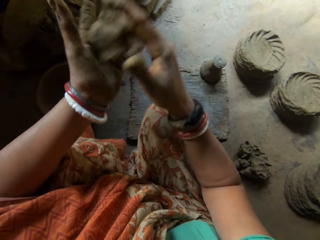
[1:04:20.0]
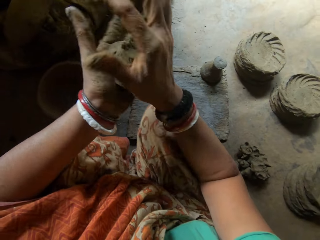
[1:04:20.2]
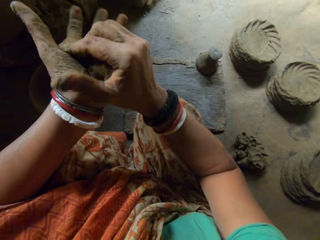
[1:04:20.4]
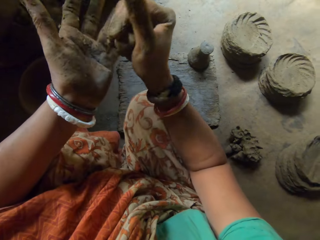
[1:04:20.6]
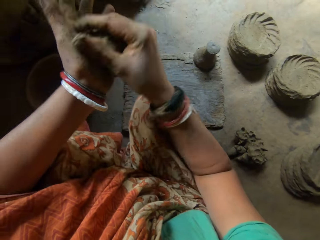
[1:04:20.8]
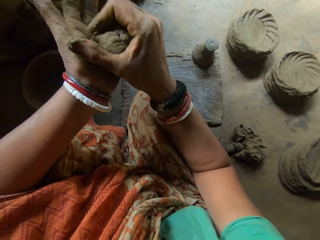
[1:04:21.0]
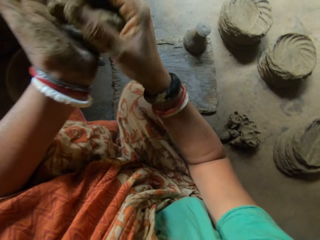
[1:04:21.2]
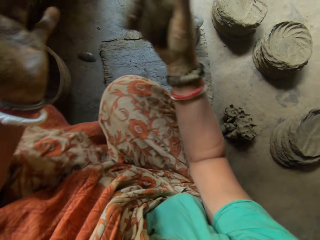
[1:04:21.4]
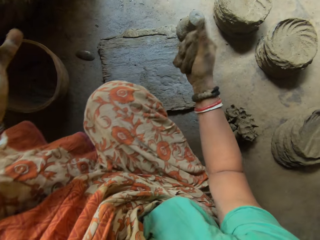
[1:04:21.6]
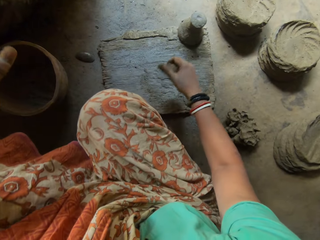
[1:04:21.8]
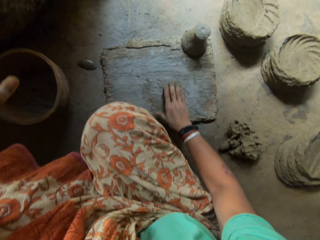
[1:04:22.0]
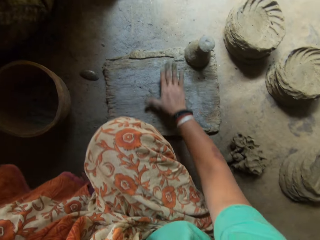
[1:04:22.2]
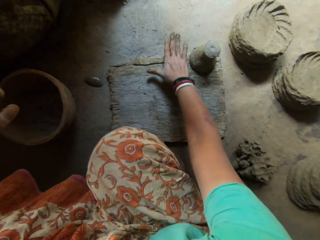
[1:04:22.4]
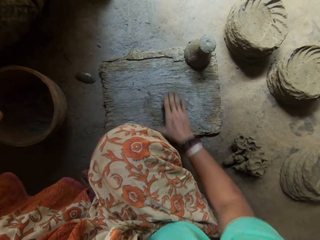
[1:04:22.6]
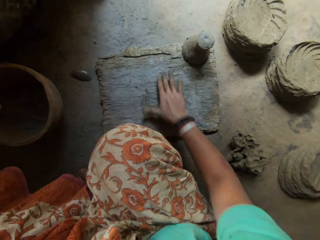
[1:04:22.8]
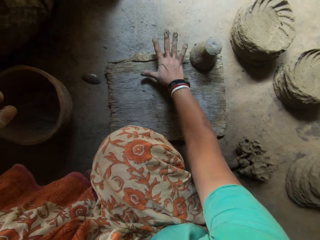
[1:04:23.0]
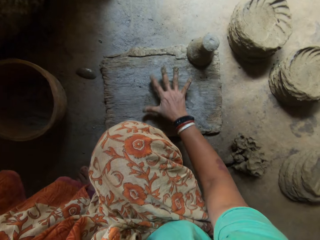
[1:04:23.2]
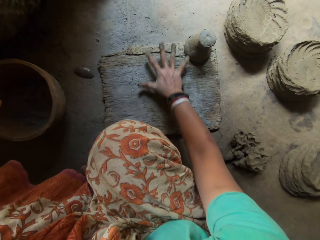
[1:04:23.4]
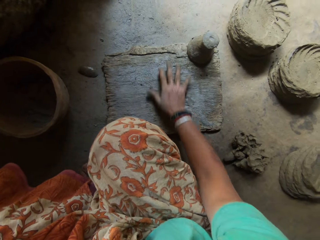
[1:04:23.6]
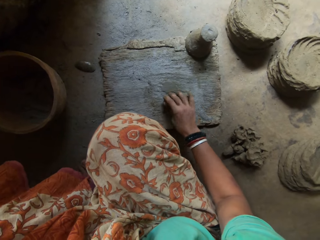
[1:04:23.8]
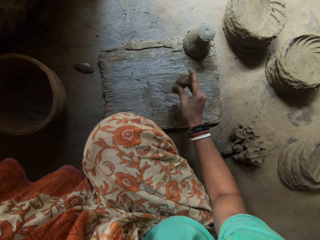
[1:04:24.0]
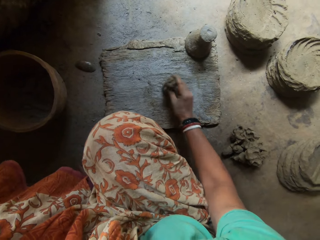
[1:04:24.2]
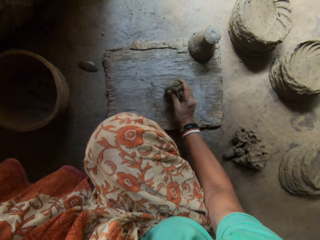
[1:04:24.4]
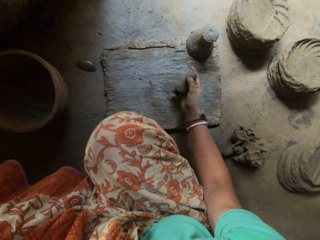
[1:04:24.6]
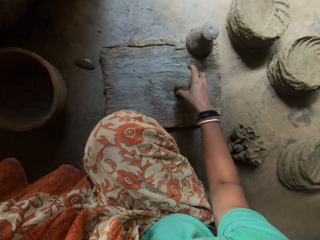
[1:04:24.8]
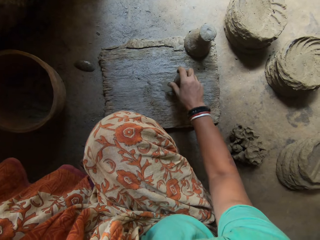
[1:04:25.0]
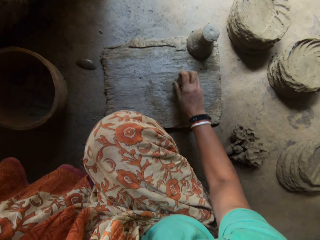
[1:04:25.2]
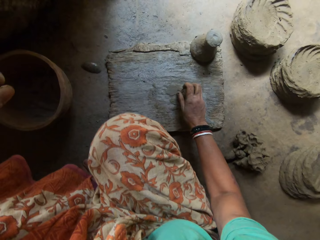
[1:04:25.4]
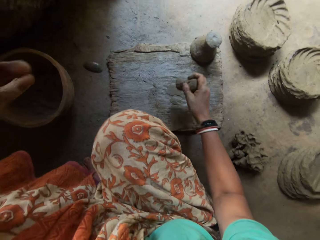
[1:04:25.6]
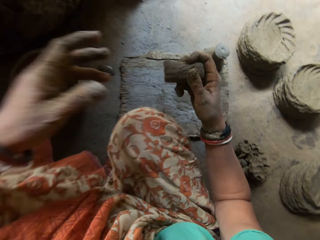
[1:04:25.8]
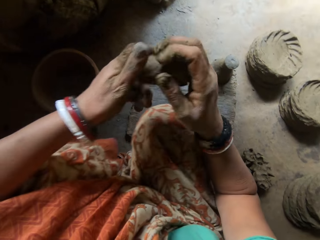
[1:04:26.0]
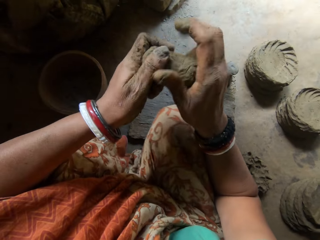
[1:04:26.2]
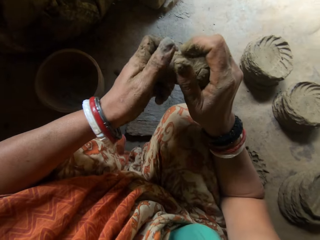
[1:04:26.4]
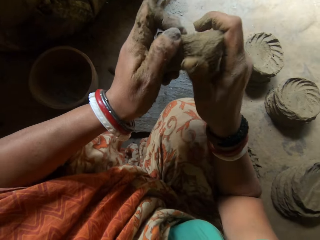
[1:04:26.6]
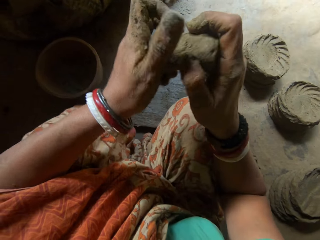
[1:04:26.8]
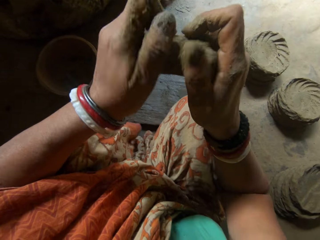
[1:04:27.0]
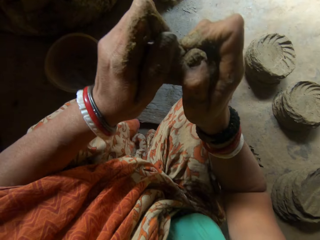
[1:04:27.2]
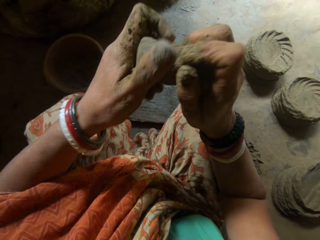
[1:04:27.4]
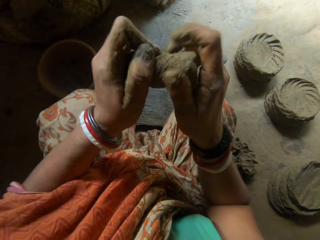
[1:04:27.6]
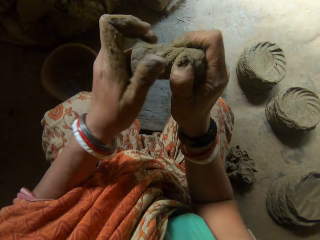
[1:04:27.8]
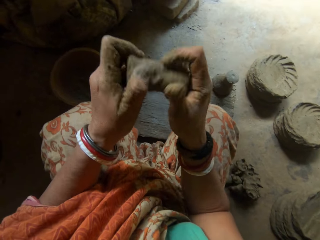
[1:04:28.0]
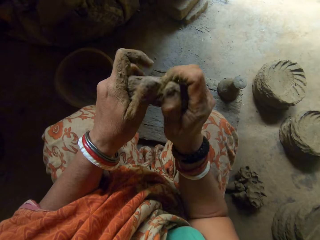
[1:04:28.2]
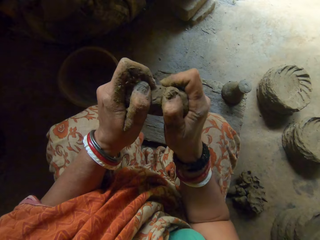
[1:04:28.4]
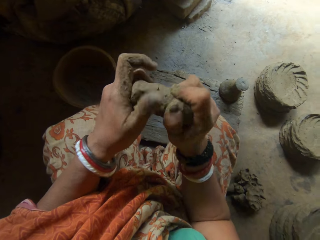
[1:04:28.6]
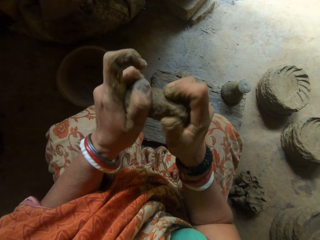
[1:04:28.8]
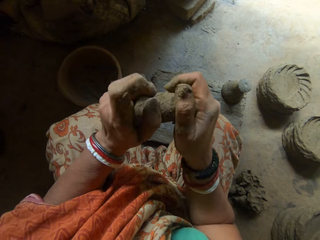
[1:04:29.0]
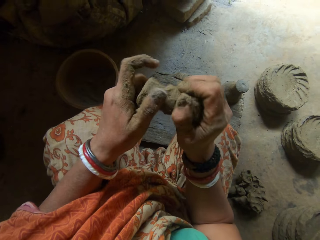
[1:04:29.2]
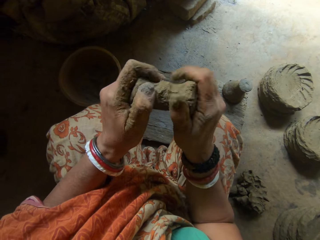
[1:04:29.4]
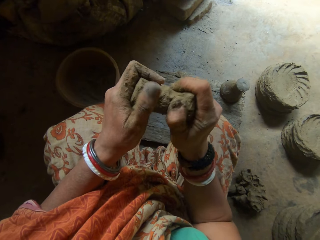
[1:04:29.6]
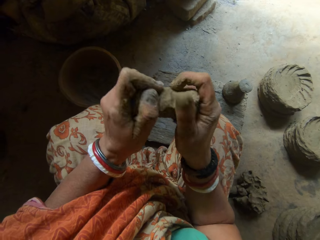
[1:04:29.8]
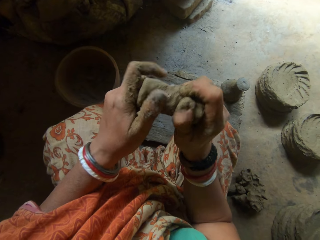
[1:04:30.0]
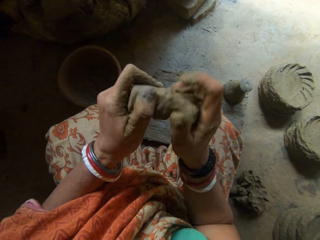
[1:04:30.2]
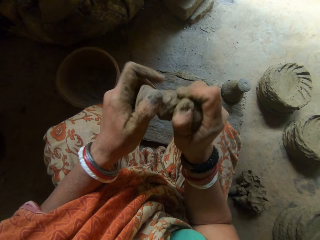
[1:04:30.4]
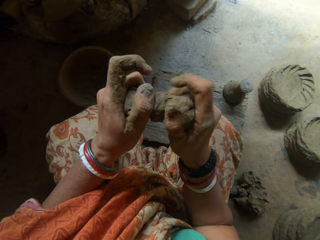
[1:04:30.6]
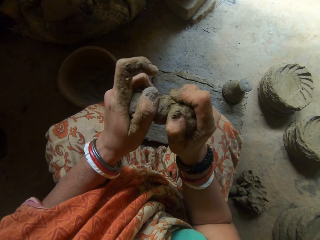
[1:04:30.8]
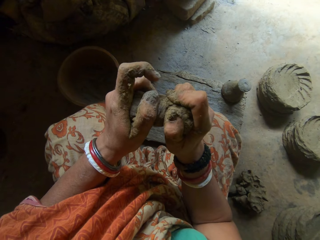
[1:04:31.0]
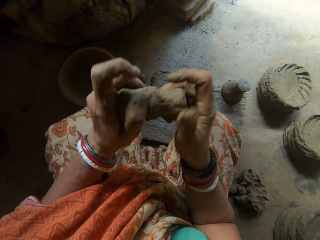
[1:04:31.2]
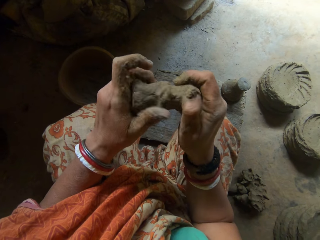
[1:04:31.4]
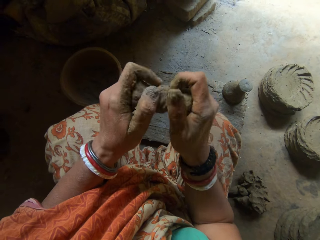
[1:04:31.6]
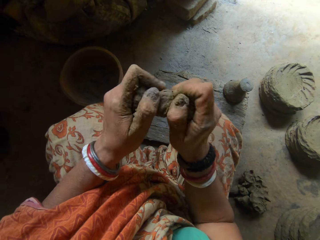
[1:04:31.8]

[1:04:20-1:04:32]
The camera wearer rolls clay using hands. She molds the clay on the board with her right hand. She rolls the clay on the wood. She molds the clay in her hands into a clay art.

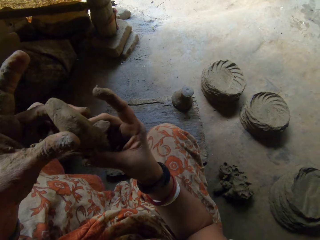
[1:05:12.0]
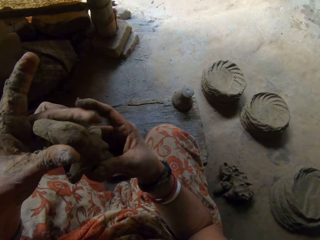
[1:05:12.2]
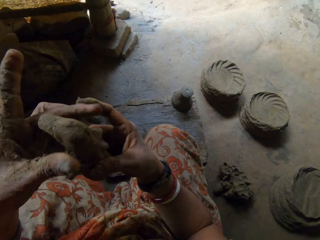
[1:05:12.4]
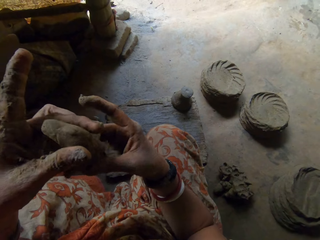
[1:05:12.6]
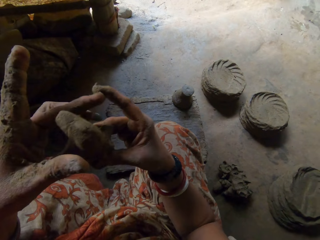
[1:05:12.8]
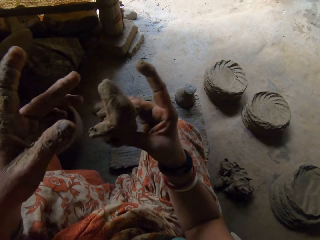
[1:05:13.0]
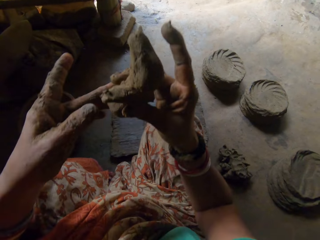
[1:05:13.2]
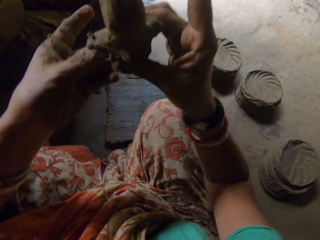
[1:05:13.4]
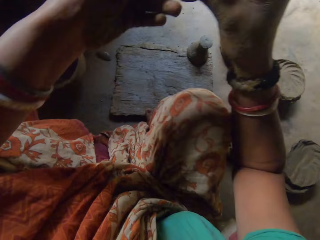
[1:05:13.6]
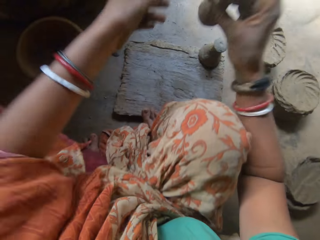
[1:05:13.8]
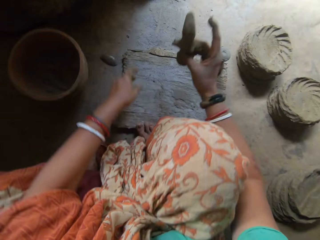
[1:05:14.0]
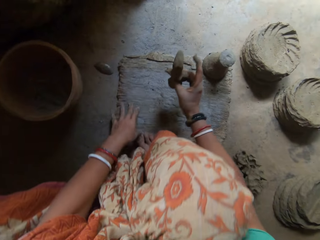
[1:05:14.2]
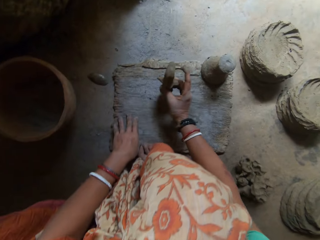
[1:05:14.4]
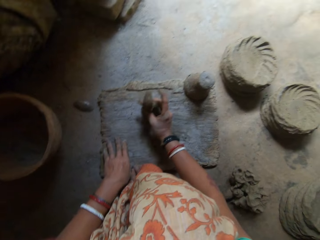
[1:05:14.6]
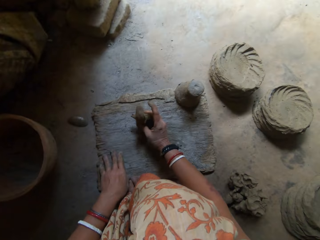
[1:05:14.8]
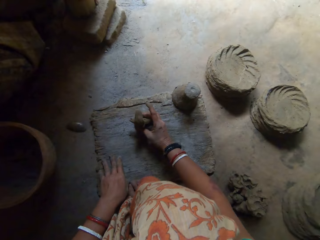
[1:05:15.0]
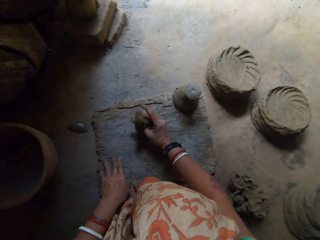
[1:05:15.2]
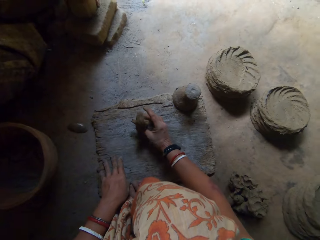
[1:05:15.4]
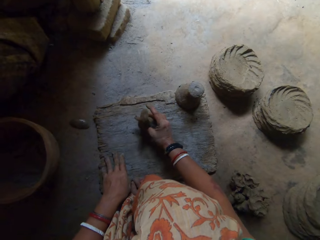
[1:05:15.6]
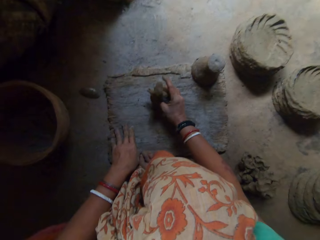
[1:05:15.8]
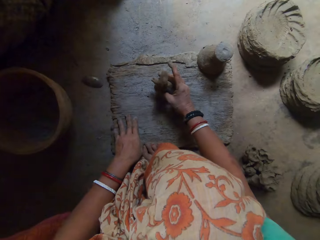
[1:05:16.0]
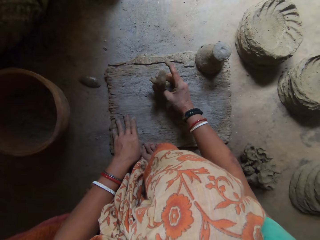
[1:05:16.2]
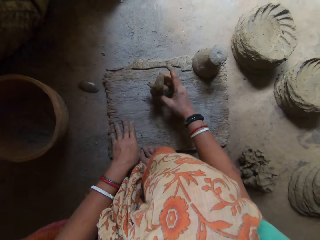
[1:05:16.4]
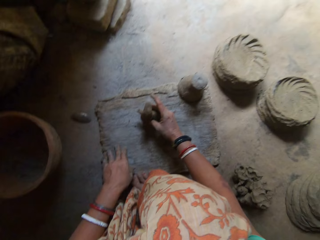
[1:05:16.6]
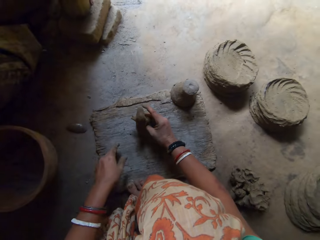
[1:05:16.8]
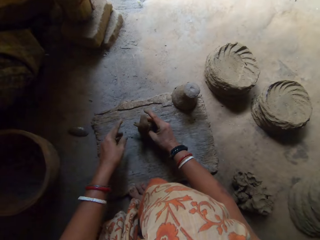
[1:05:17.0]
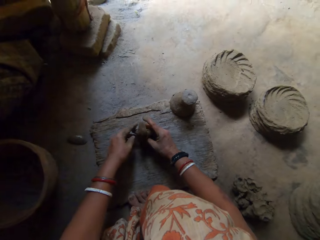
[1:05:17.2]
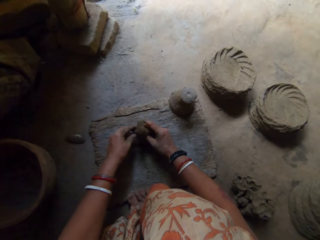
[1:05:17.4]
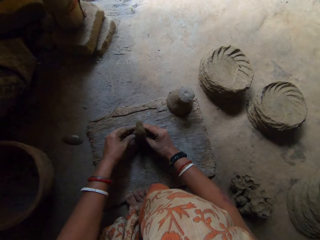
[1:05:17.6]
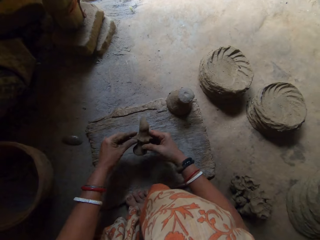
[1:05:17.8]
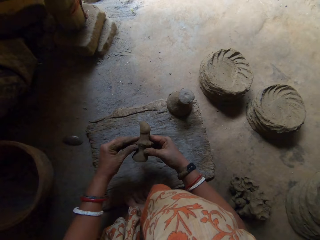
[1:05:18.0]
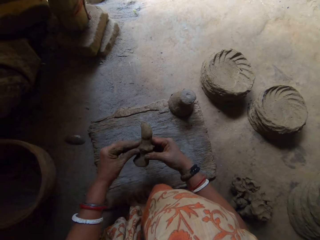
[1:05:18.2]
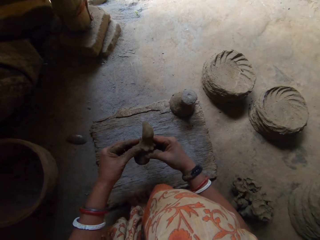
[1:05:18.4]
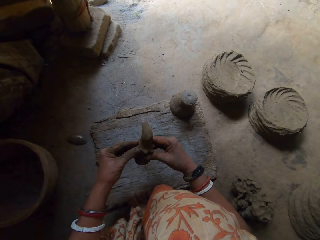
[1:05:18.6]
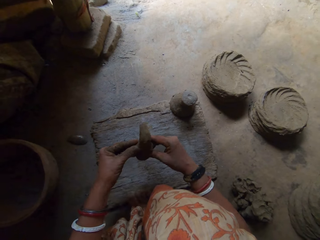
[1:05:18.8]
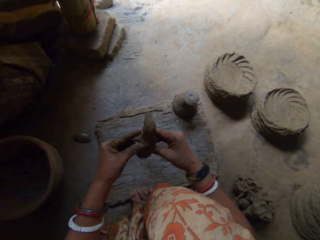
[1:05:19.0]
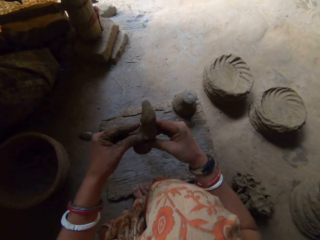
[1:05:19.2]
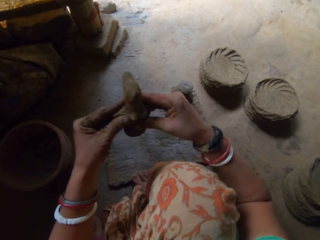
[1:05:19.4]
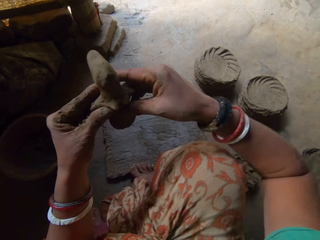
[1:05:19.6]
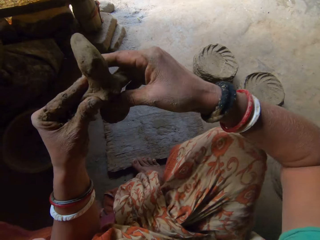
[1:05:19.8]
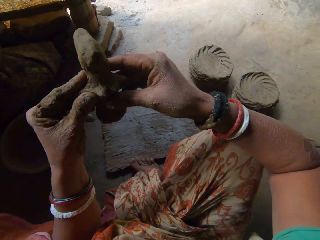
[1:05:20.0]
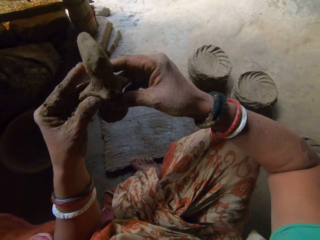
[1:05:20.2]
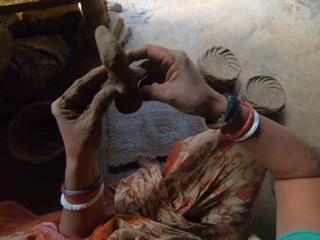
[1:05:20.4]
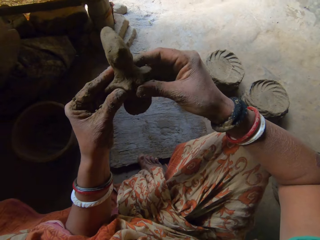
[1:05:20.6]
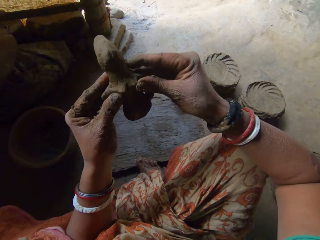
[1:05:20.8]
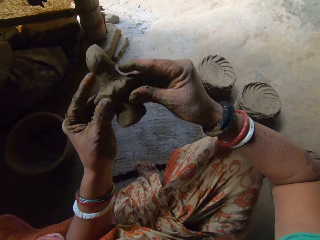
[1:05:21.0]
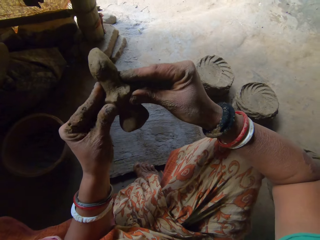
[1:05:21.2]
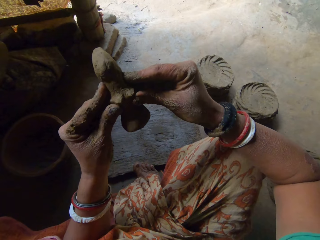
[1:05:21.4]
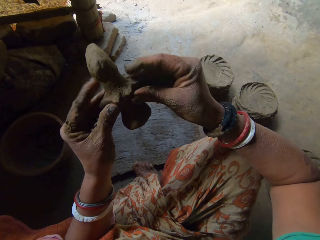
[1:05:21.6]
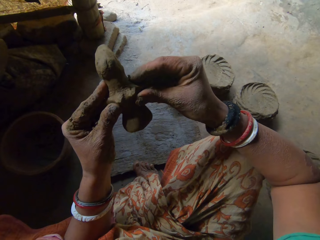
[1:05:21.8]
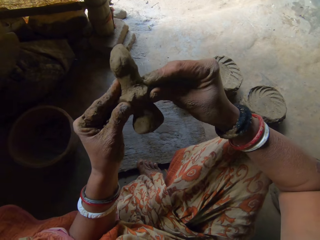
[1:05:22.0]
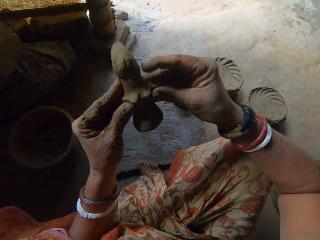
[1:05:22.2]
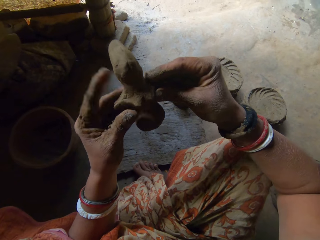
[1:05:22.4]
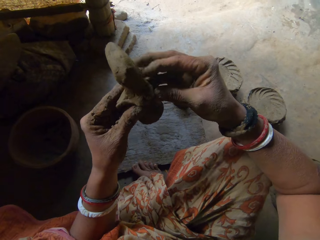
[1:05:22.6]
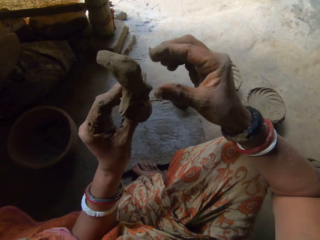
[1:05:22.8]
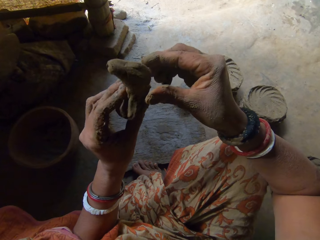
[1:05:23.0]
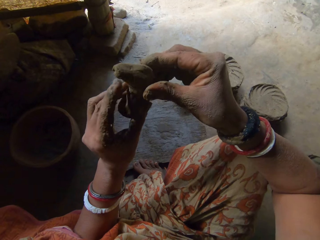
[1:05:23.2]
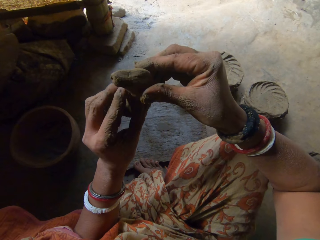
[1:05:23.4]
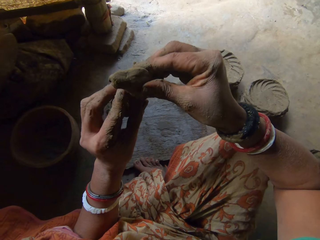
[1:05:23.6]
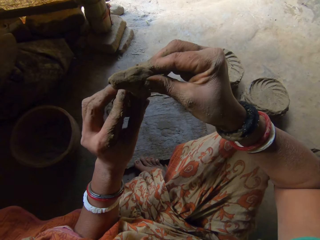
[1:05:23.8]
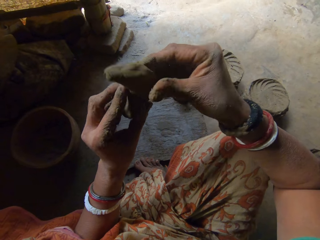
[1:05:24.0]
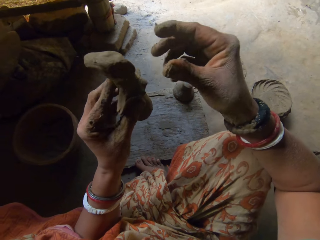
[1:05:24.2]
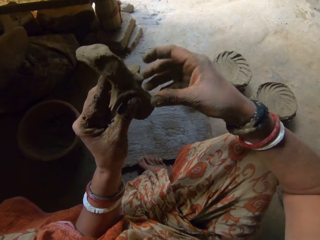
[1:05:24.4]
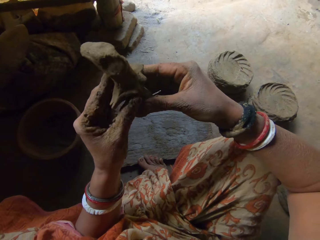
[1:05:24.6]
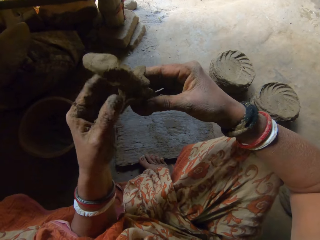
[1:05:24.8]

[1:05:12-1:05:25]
The camera wearer taps the clay art or bird ceramic on the board with her right hand. She puts the bird ceramic on the wood. She interacts with the boy. She molds clay into the bird ceramic.
